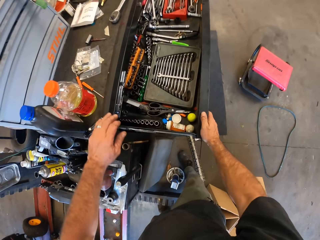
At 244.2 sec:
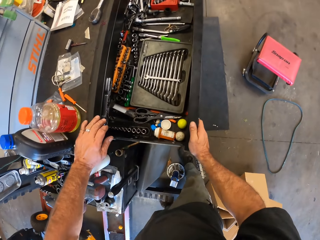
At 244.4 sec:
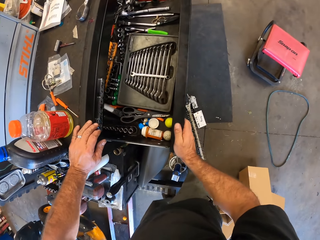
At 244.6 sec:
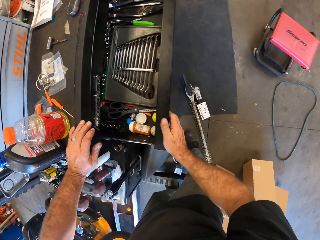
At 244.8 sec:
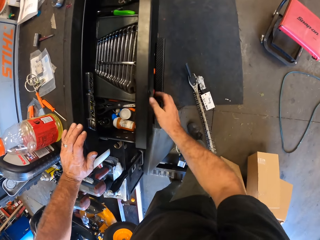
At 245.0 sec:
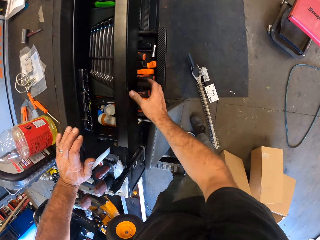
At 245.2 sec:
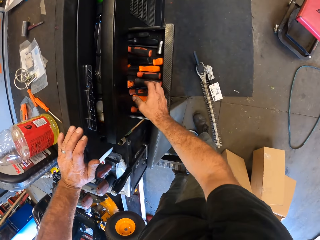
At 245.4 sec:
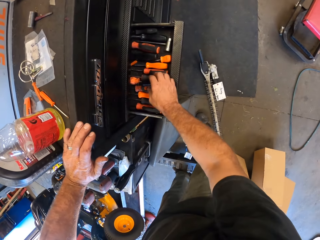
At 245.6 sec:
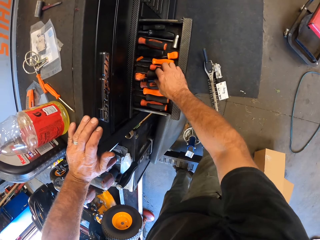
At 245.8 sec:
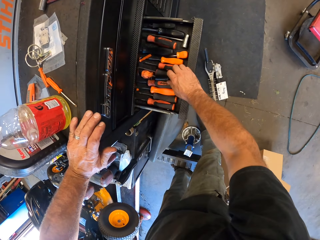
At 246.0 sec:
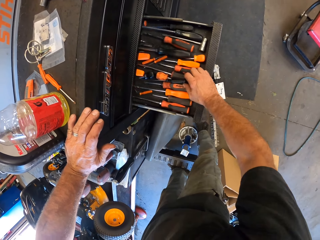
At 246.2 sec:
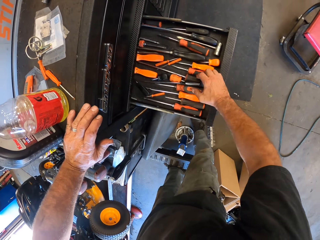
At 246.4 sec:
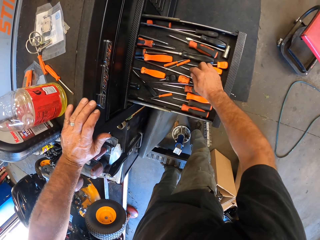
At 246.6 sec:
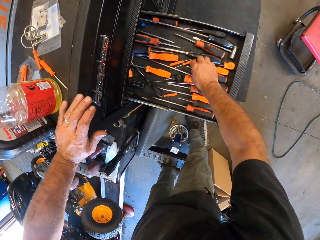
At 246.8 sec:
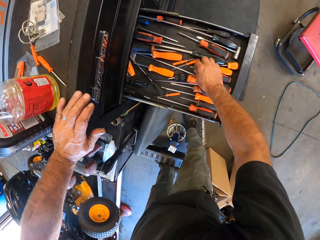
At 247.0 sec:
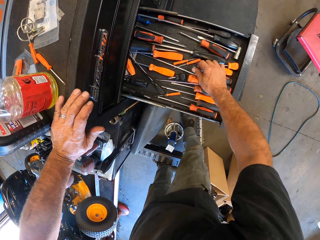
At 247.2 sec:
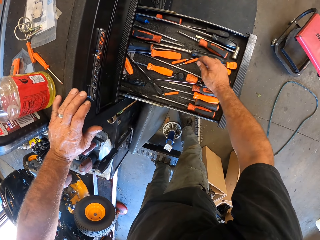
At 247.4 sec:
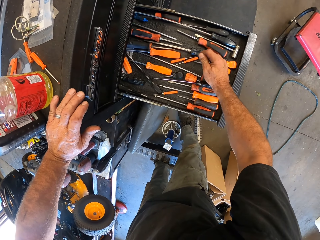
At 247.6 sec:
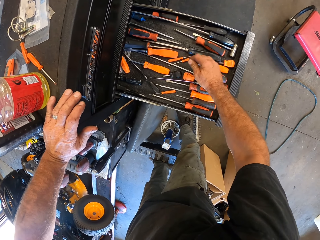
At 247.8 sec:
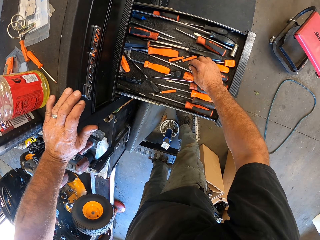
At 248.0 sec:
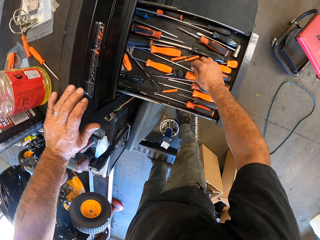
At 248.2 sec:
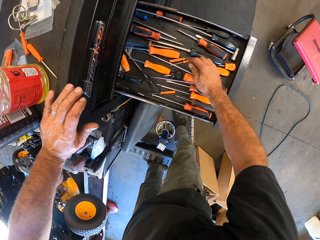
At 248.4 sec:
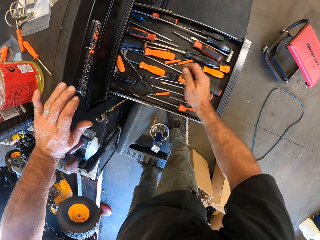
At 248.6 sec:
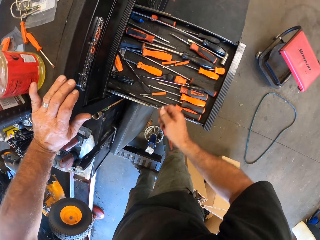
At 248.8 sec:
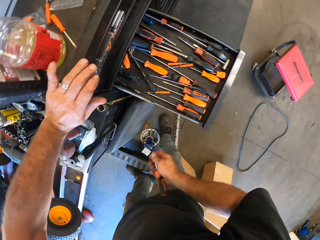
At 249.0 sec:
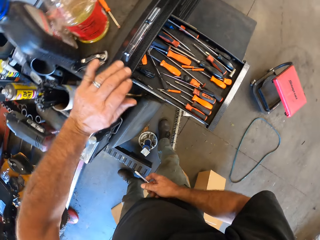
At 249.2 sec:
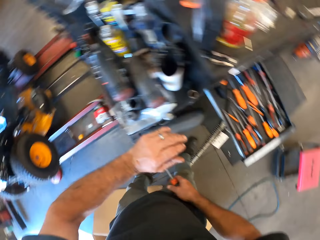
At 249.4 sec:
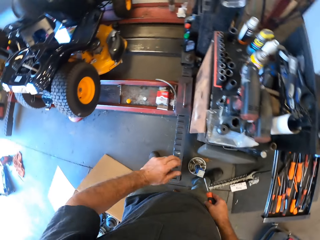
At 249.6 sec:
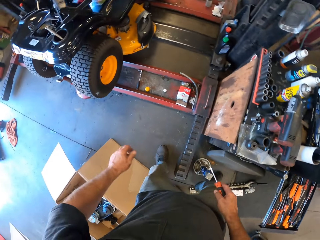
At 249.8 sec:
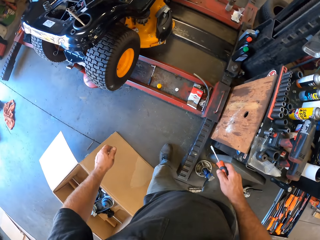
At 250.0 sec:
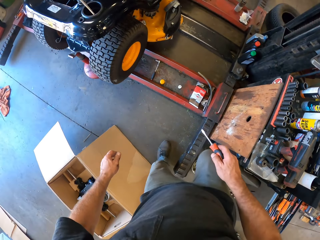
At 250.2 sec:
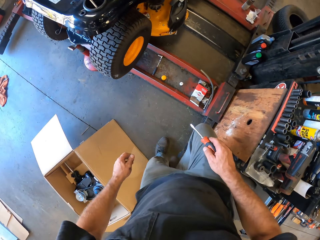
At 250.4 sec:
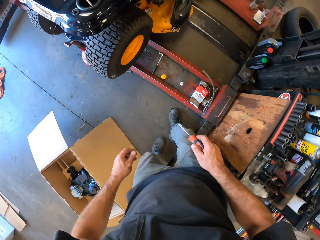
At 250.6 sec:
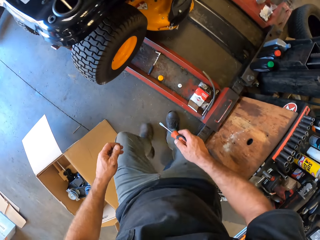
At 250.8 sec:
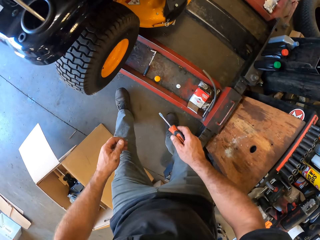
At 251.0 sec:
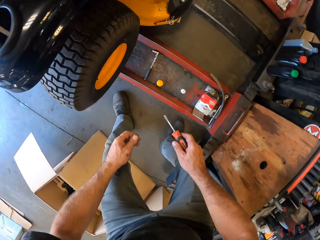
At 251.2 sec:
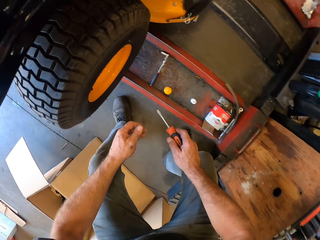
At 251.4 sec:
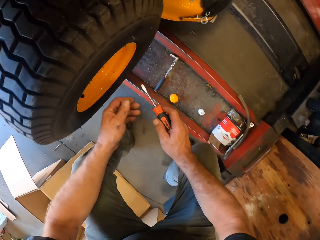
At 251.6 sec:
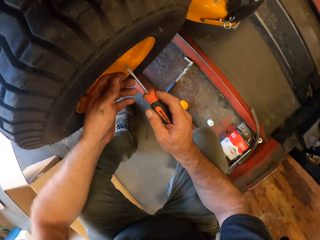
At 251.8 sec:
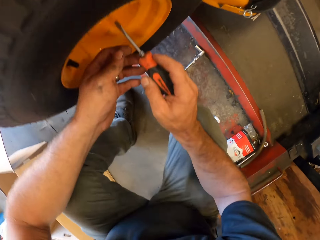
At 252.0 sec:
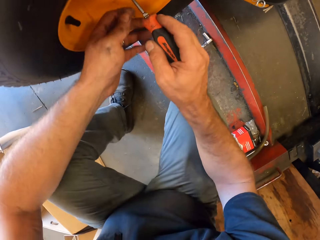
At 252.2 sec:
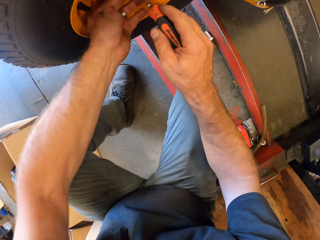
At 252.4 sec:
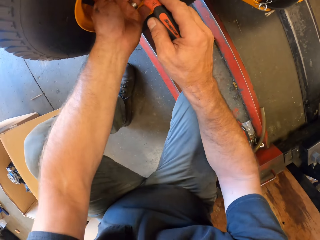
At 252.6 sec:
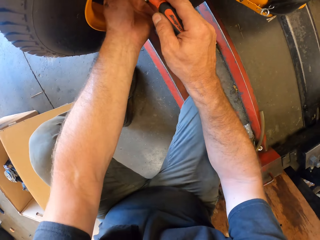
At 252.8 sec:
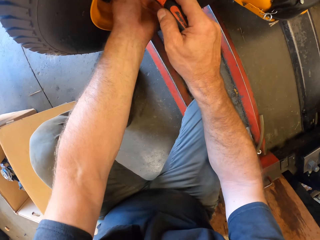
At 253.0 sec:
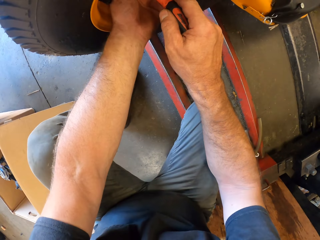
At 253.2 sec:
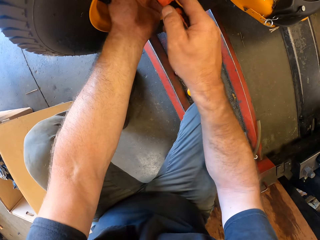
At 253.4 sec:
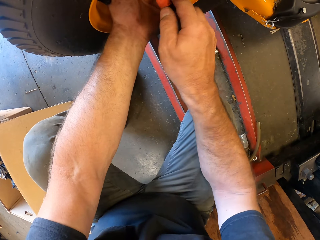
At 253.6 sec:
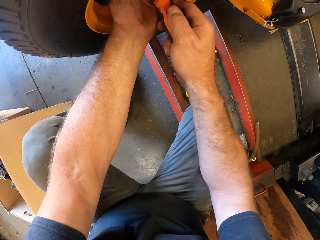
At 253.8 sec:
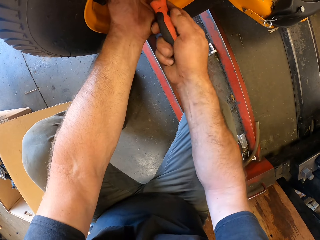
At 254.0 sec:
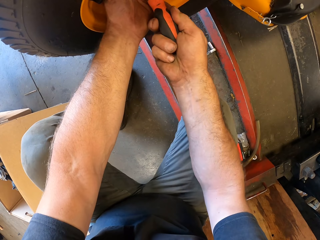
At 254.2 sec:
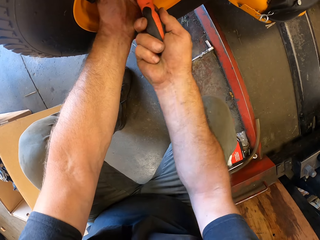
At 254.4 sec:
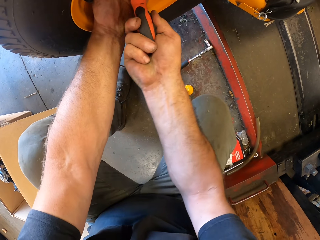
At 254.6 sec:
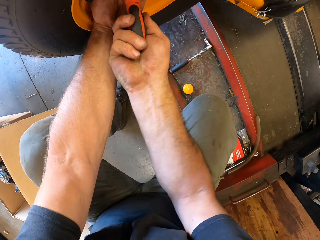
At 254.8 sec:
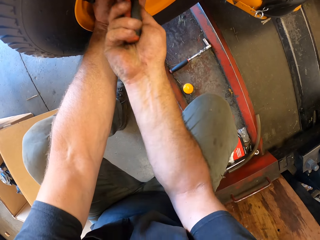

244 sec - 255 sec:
The camera wearer puts the hand on the drawer. They close the drawer. They pull open the drawer. They pick up a screwdriver. They hold the screwdriver. They remove a washer. They open the bolt.

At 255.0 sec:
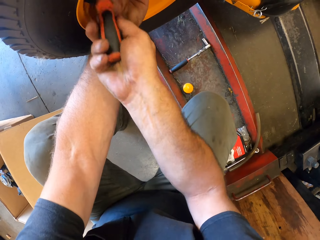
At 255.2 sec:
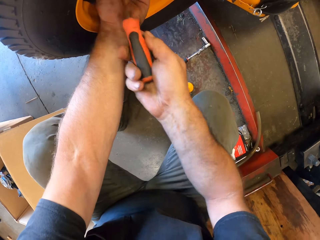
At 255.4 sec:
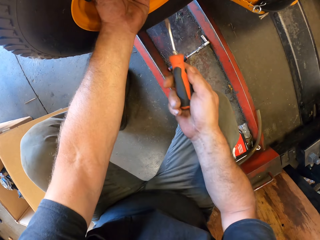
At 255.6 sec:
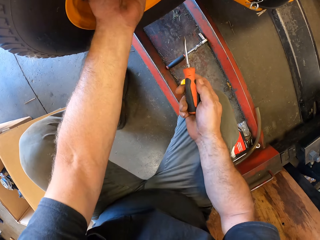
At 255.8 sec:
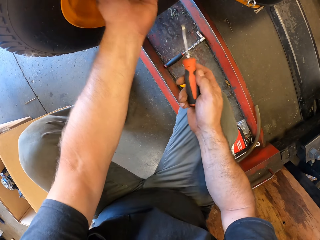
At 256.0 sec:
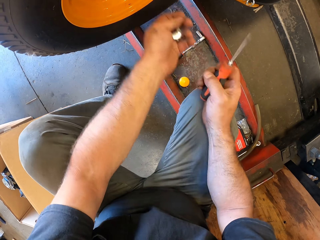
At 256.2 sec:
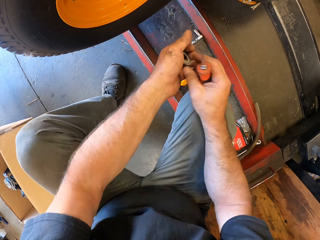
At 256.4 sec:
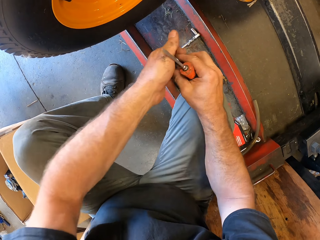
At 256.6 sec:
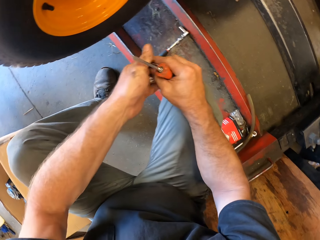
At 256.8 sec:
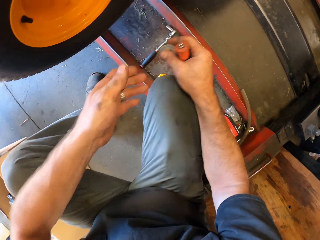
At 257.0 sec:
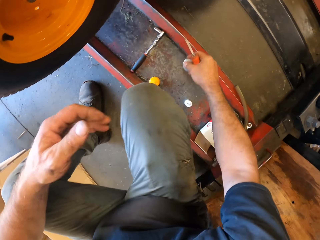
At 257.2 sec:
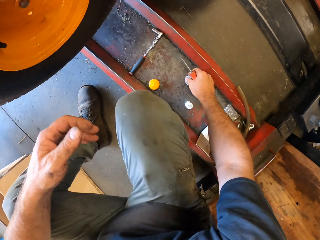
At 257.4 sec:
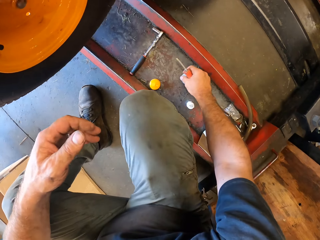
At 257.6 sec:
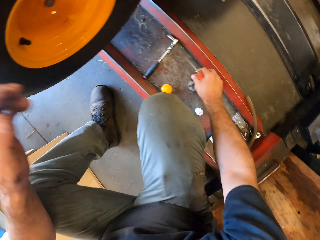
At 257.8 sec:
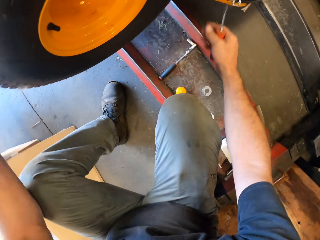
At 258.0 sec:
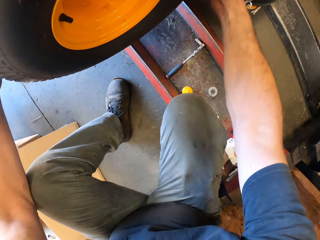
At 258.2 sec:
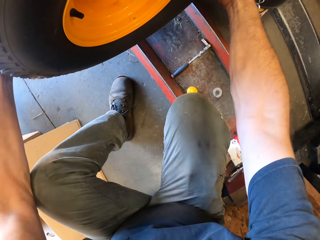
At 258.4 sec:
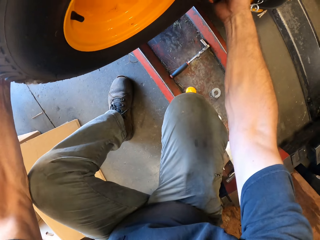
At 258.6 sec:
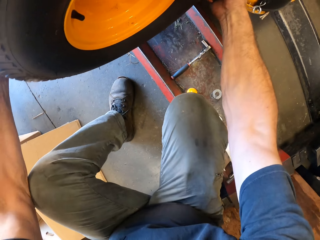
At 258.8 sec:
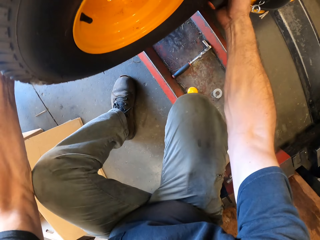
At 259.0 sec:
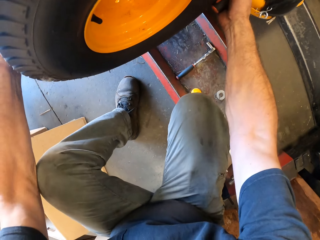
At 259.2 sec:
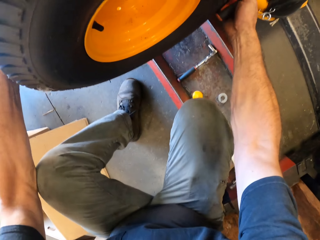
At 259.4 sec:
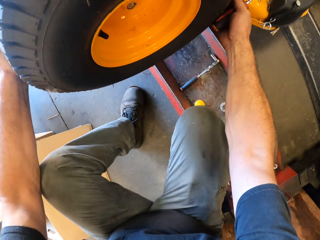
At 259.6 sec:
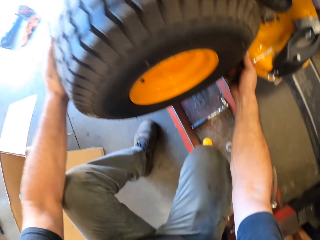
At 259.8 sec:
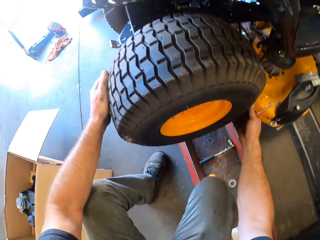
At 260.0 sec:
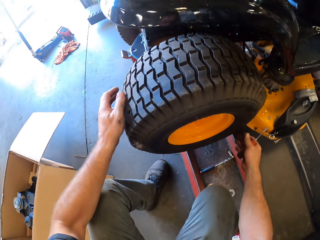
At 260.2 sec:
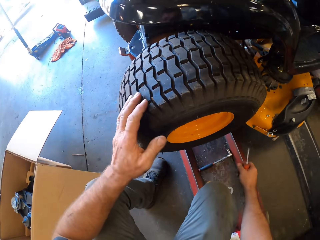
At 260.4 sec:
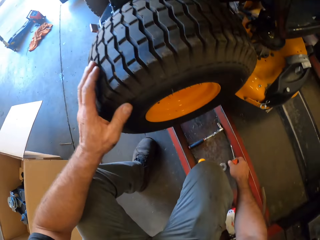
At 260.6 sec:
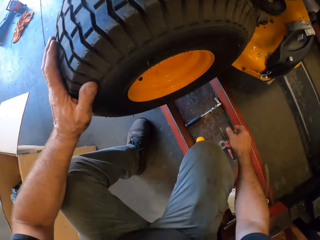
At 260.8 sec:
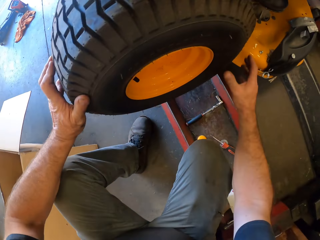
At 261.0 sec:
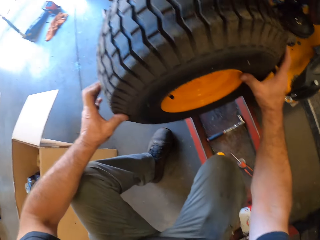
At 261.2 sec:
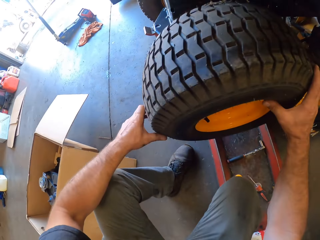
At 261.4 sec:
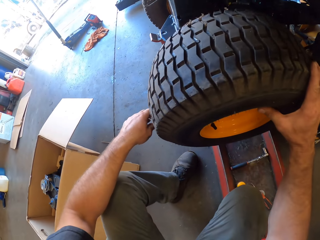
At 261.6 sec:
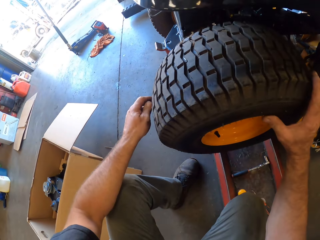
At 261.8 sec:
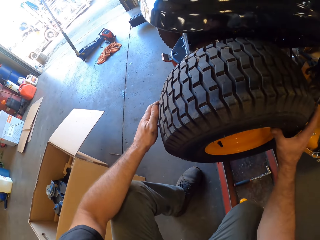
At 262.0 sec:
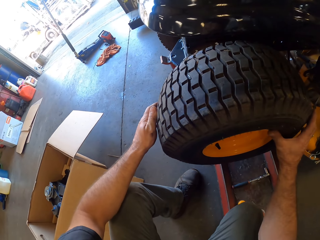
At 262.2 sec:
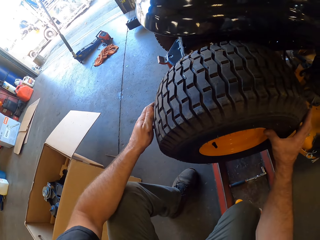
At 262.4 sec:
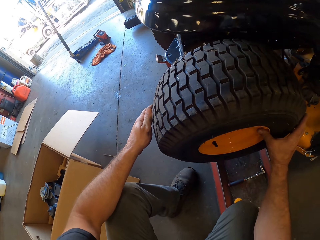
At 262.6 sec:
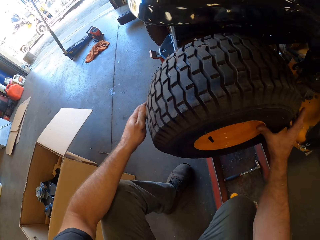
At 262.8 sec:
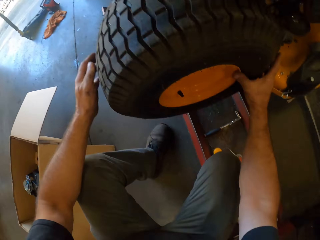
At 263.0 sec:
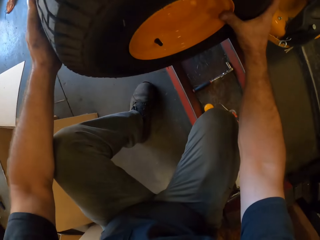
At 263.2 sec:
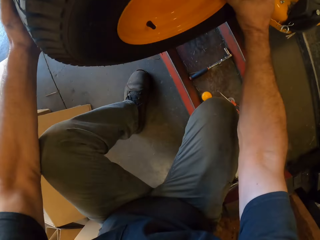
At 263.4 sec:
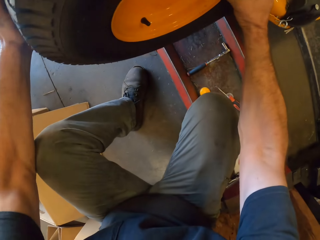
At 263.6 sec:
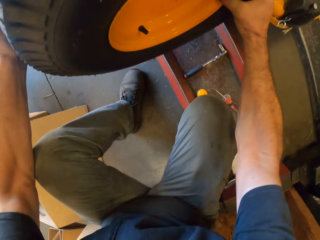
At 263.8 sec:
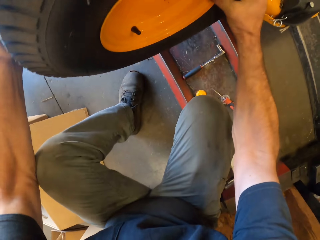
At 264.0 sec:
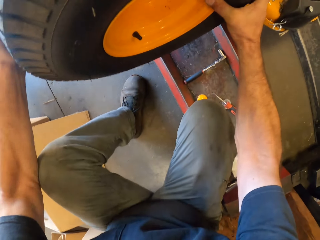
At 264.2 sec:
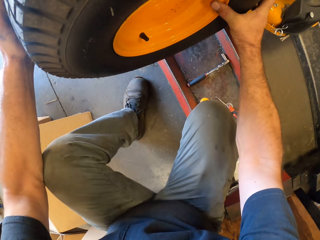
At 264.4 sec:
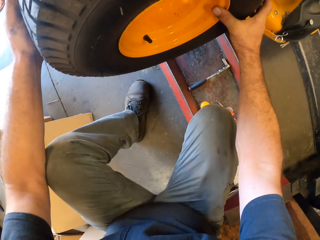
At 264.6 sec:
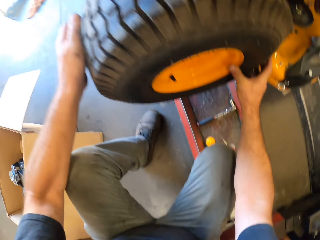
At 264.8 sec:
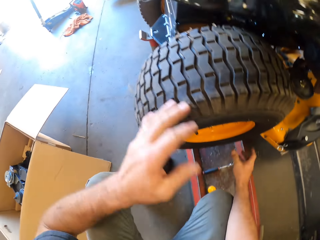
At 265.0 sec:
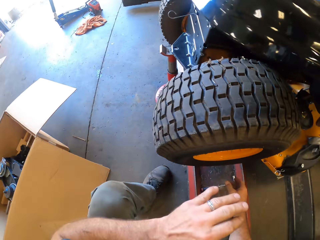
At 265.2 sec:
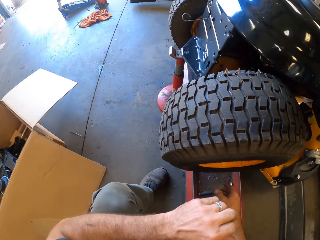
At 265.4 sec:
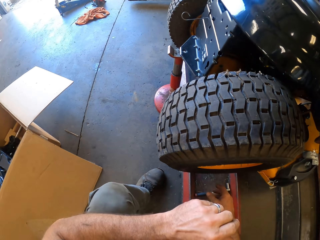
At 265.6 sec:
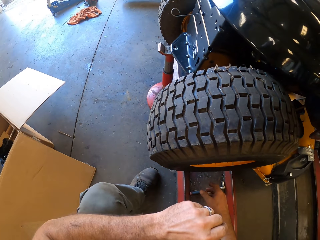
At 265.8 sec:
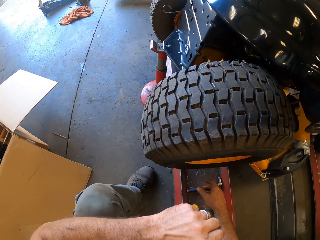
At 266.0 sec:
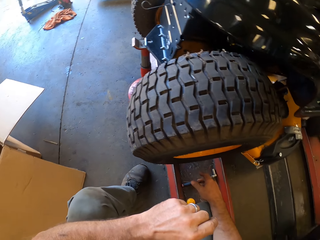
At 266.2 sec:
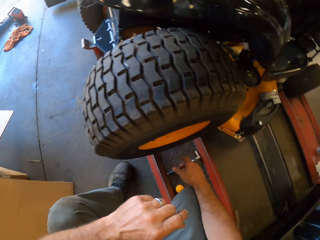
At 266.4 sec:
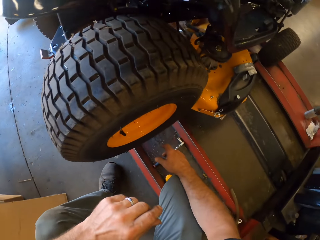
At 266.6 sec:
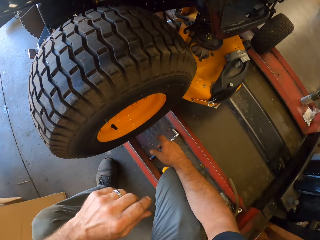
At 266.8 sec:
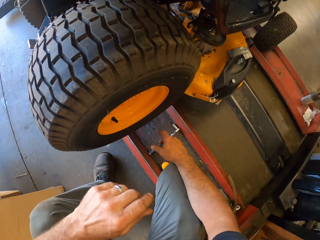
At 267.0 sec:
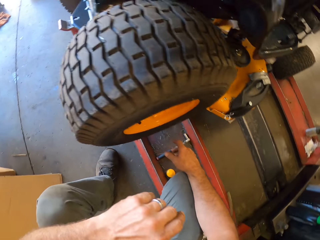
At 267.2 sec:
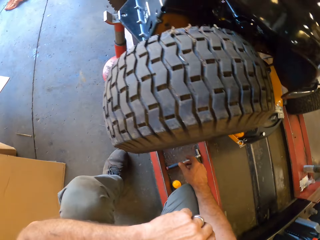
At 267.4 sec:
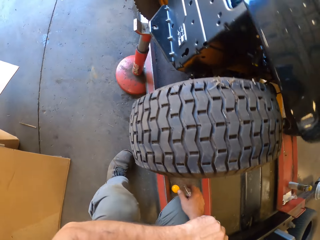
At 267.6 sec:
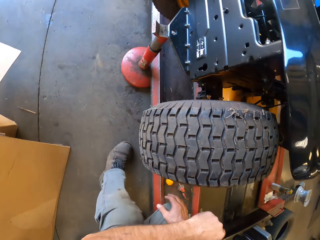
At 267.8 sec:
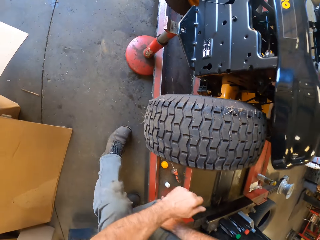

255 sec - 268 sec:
The camera wearer holds the bolt with hands. They drop a washer. They put the bolt on something. They pull the tyre. They remove the tyre. They drop the screwdriver. They hold the tyre and rotate the tyre. They shake the tyre. They remove the tyre. They look at the tyre.
